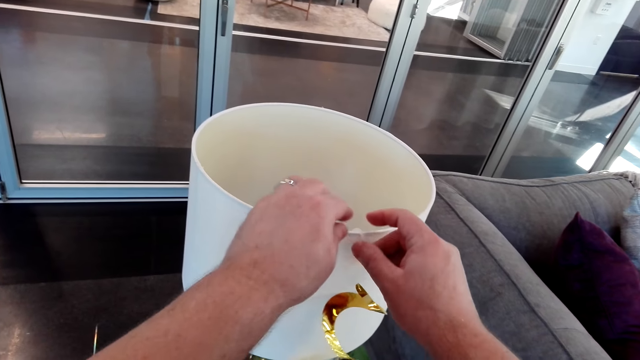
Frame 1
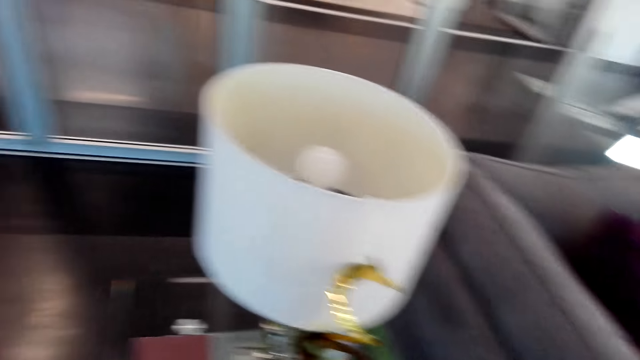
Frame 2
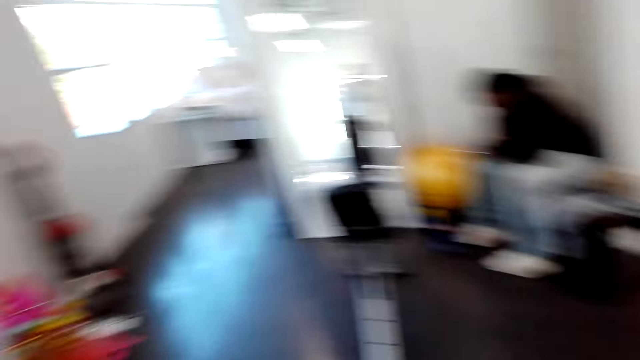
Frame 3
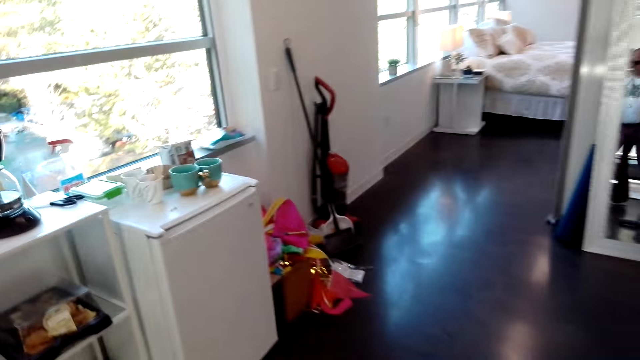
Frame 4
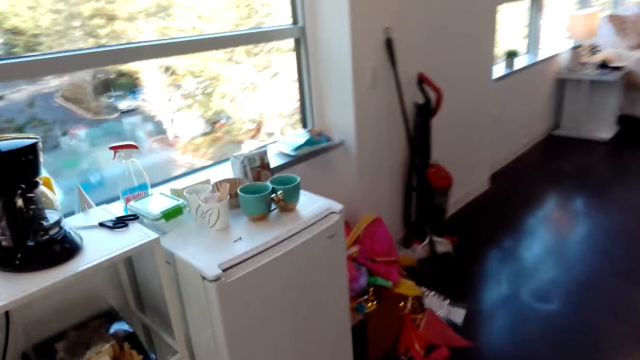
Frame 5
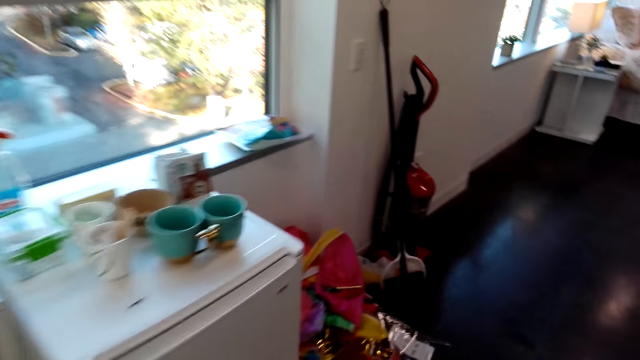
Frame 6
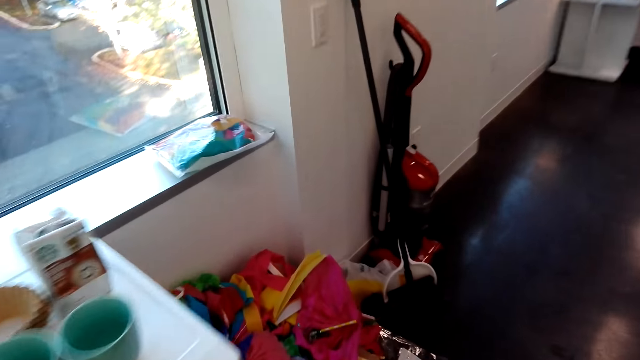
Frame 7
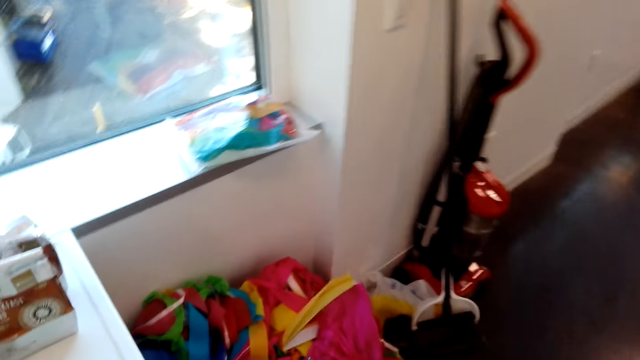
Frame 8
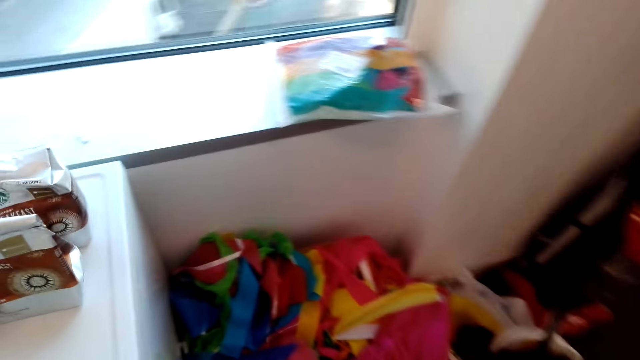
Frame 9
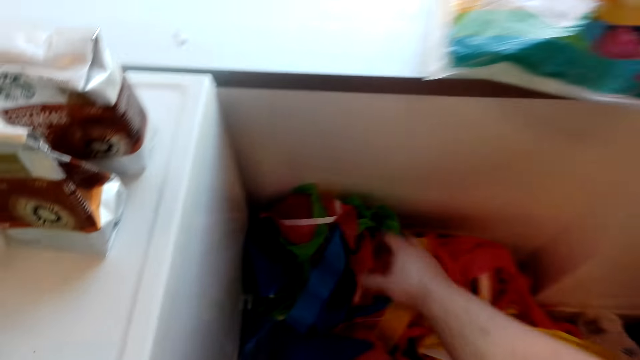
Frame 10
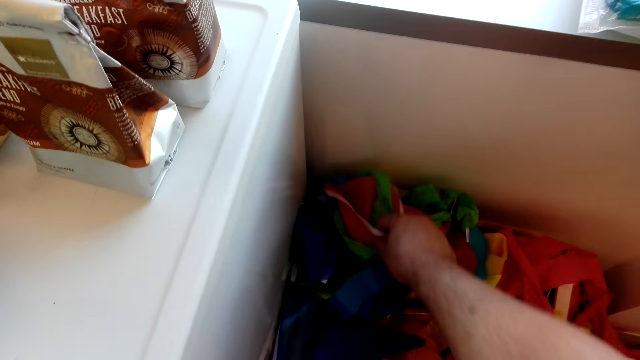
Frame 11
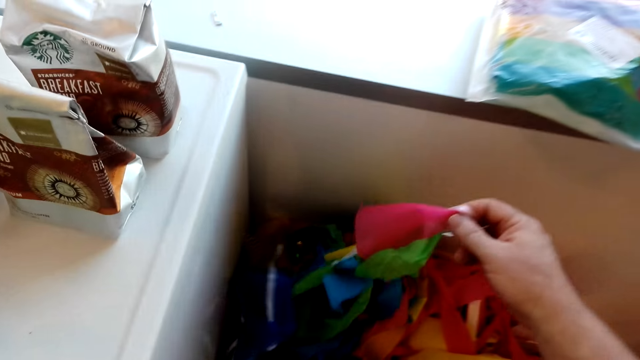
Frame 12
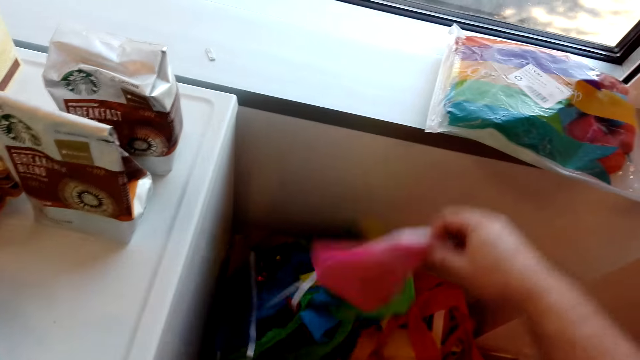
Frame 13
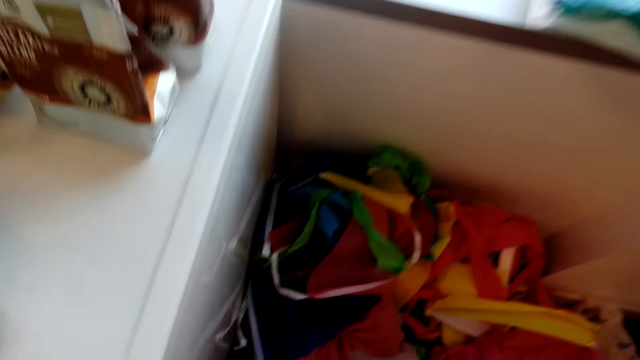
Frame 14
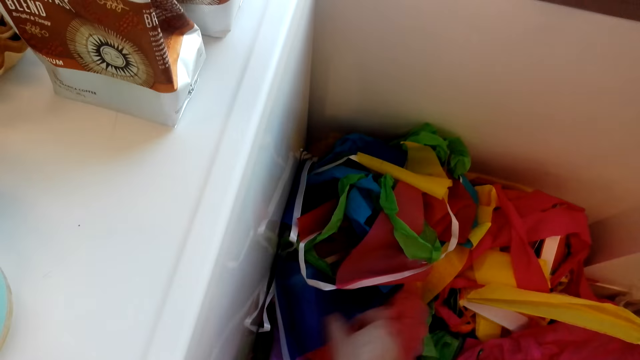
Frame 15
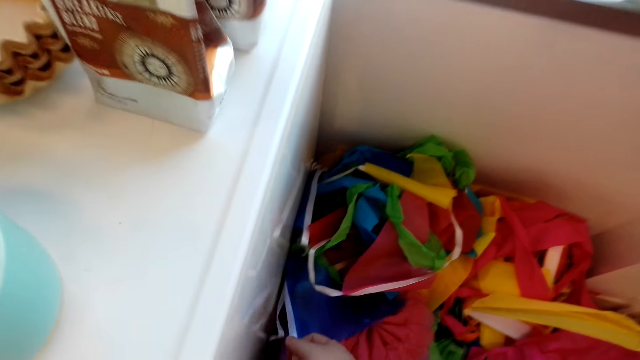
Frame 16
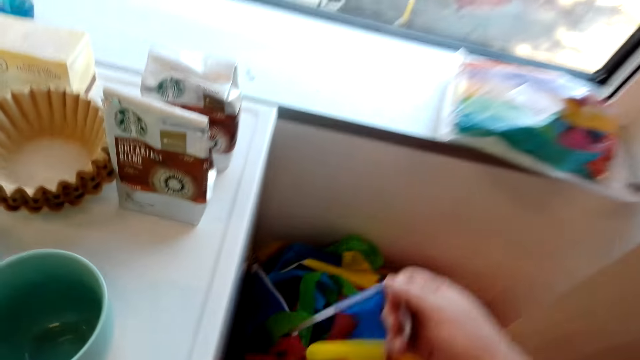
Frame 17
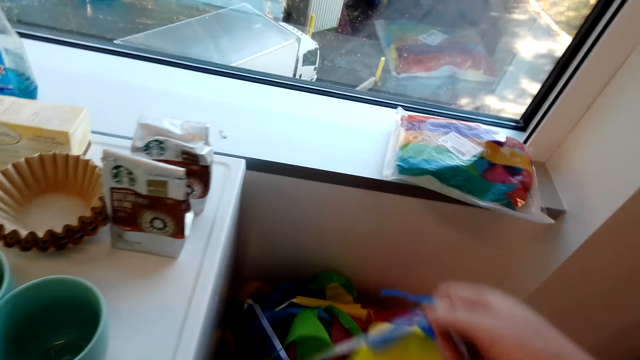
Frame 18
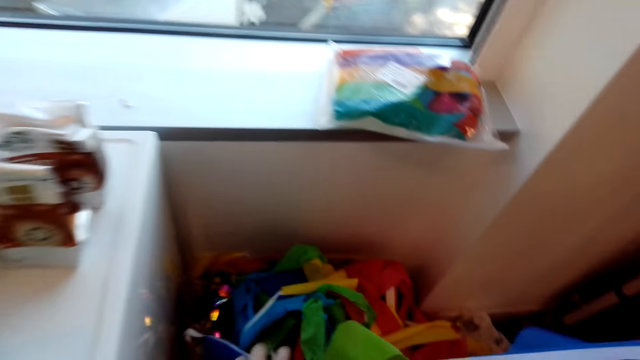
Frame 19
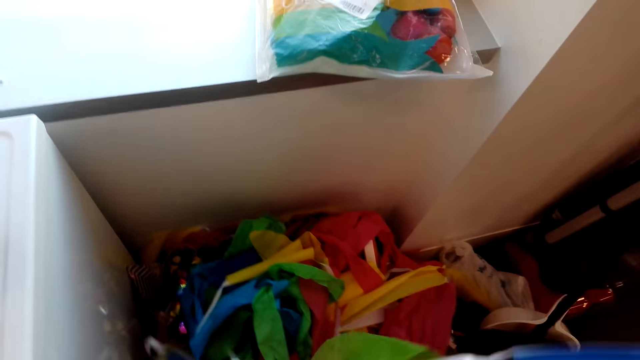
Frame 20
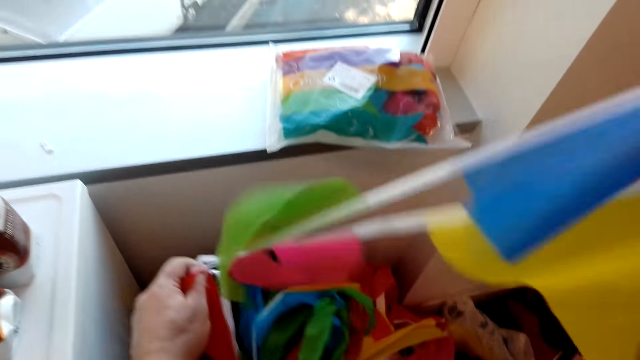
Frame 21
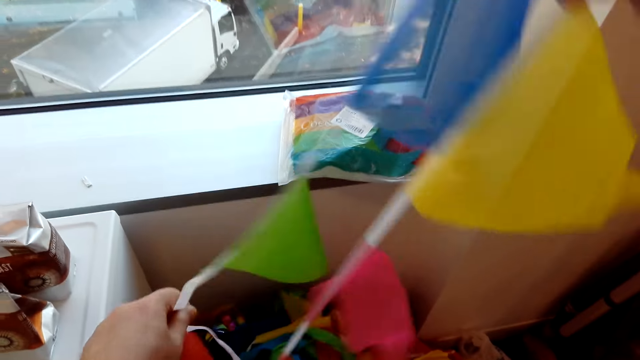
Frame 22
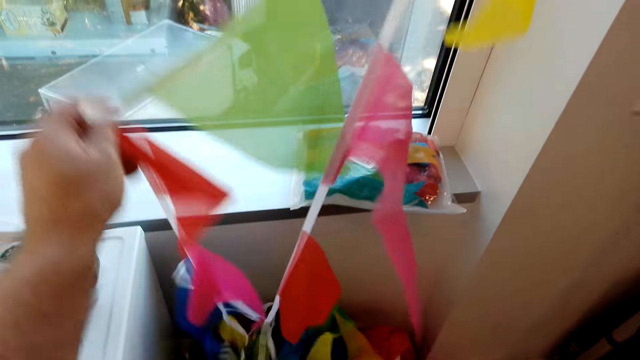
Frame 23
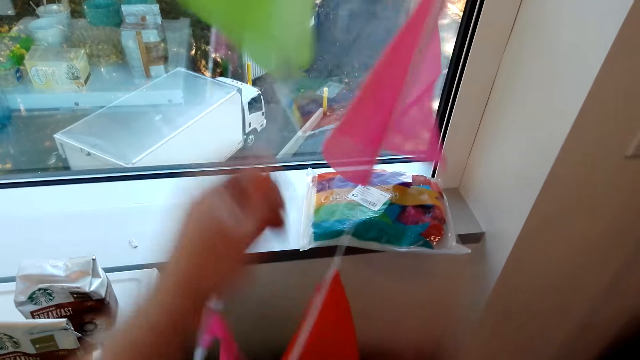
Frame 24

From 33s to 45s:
The camera wearer looks around the hotel. They walk around the hotel. They move up the ribbon flags. They pick up the ribbon.

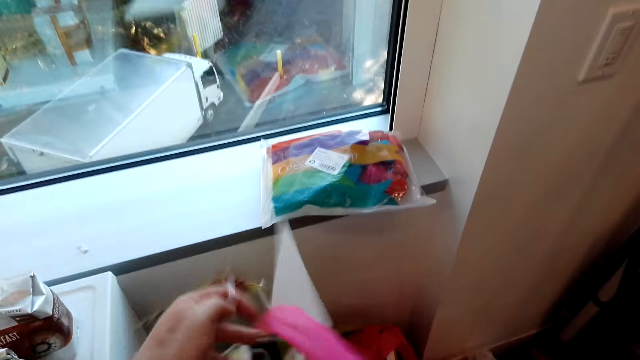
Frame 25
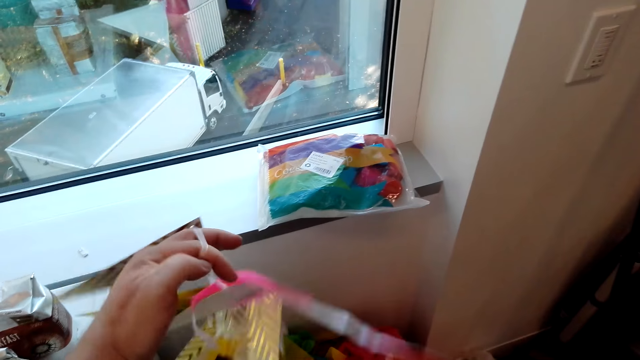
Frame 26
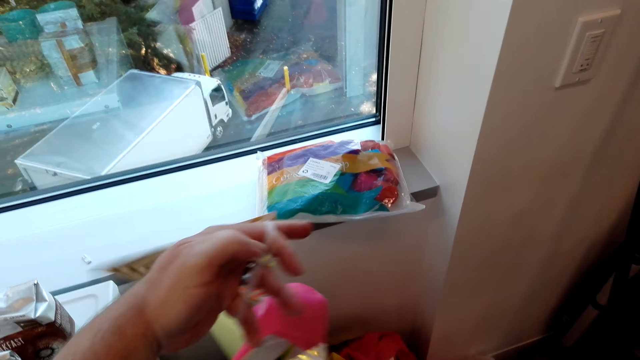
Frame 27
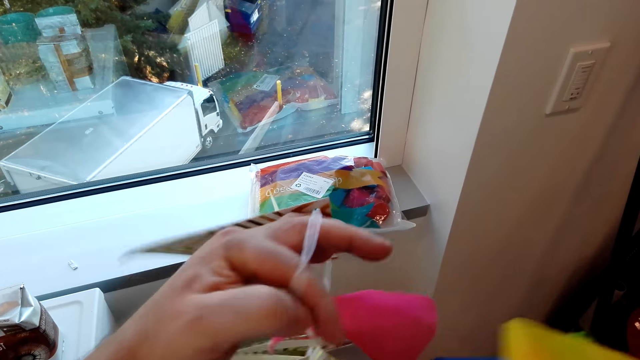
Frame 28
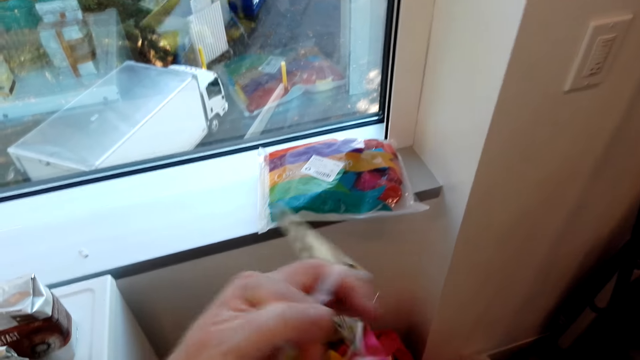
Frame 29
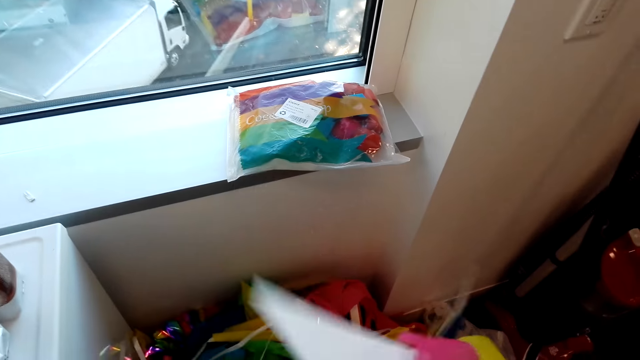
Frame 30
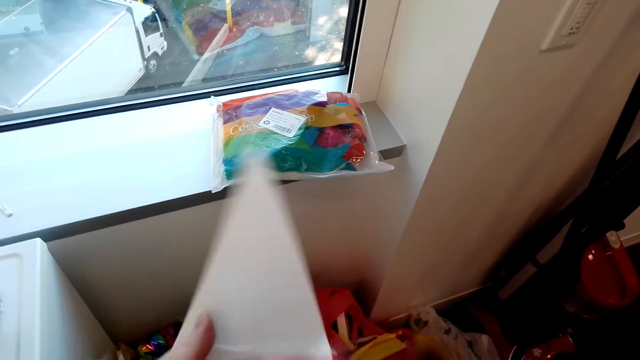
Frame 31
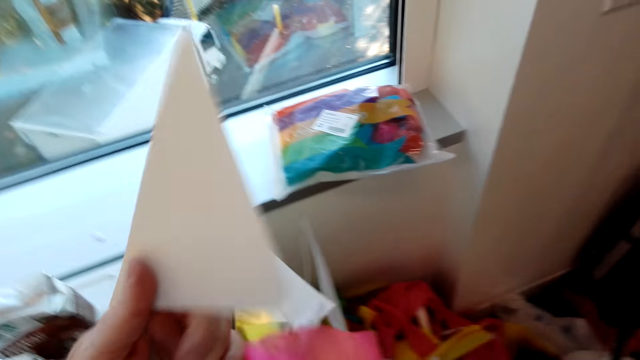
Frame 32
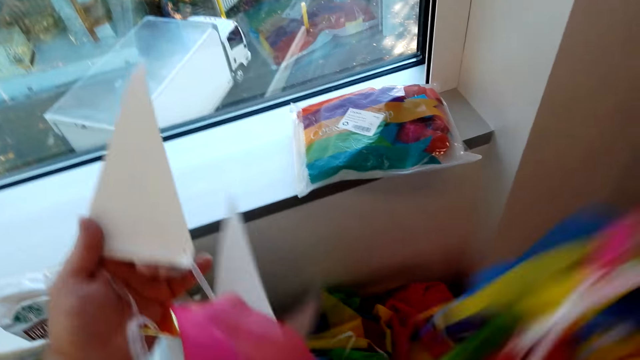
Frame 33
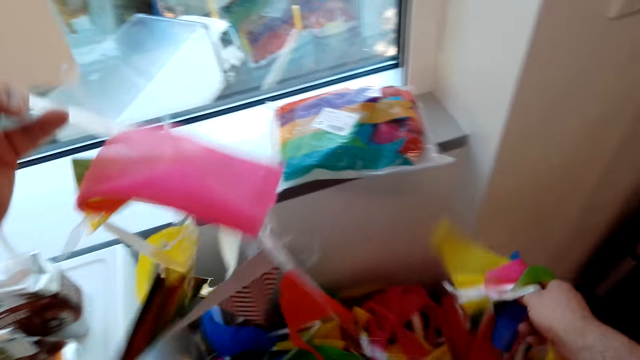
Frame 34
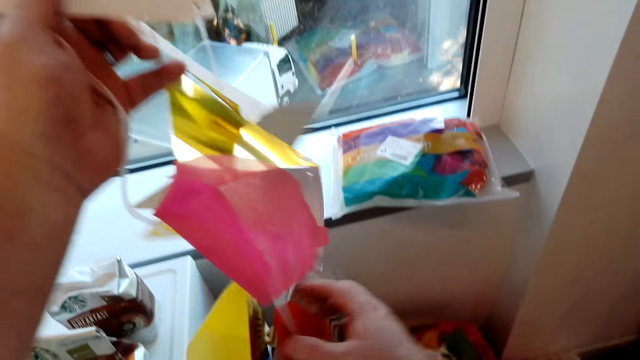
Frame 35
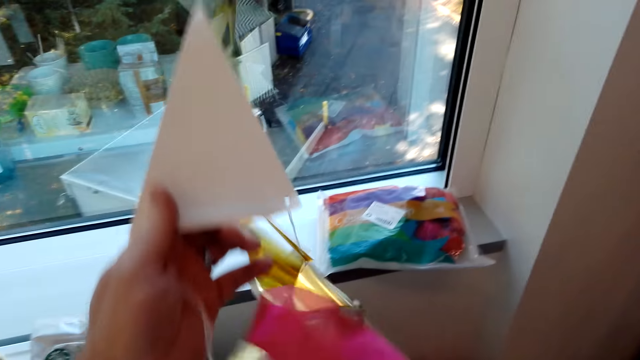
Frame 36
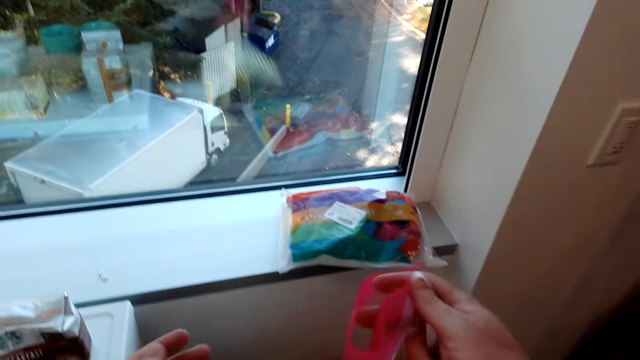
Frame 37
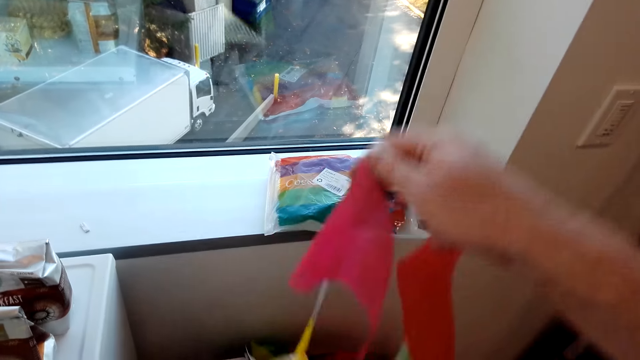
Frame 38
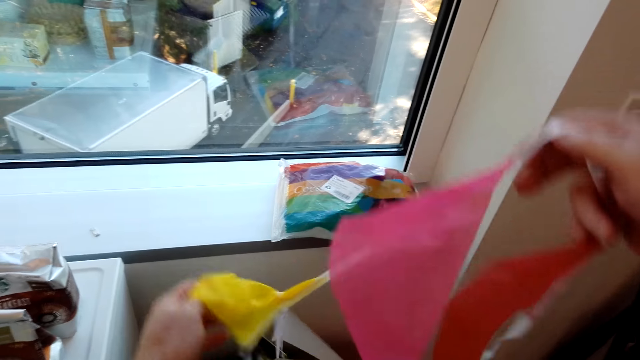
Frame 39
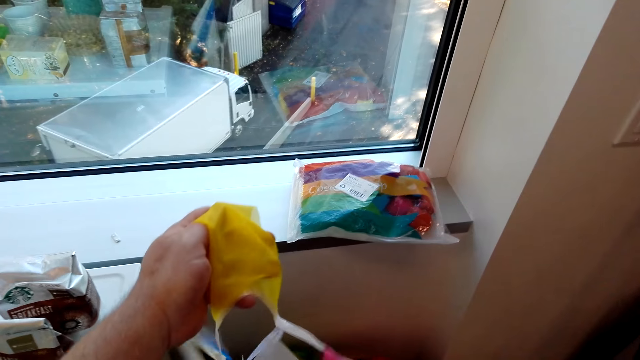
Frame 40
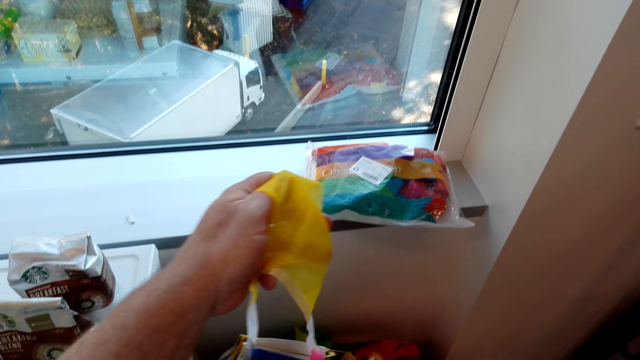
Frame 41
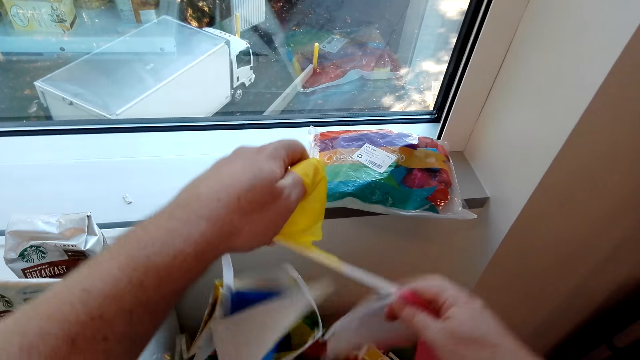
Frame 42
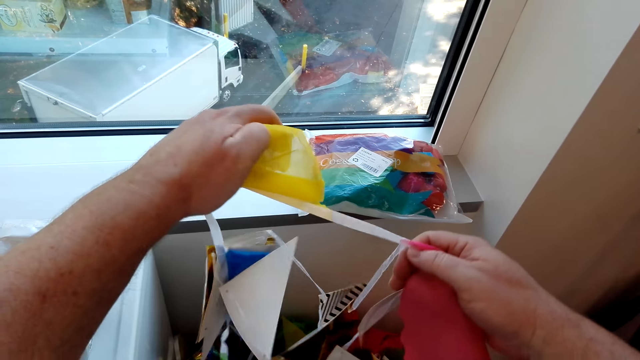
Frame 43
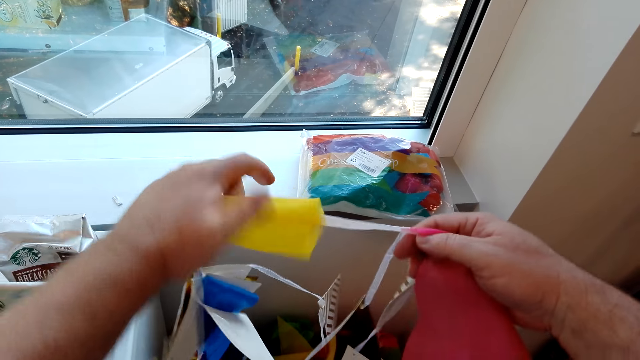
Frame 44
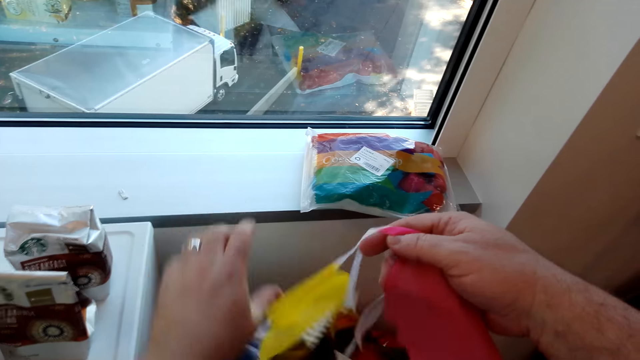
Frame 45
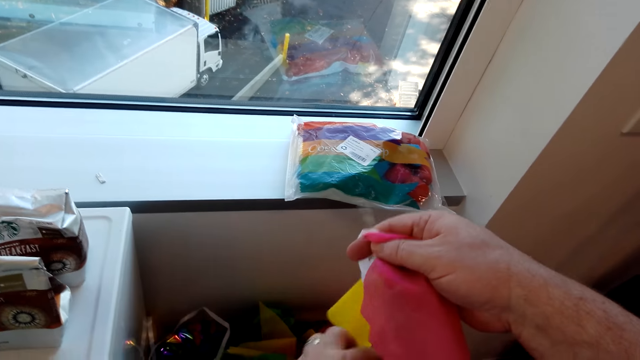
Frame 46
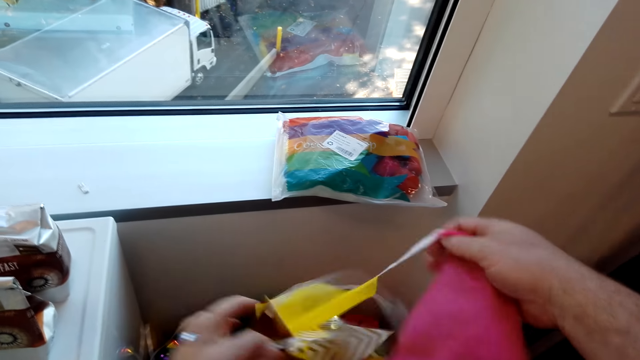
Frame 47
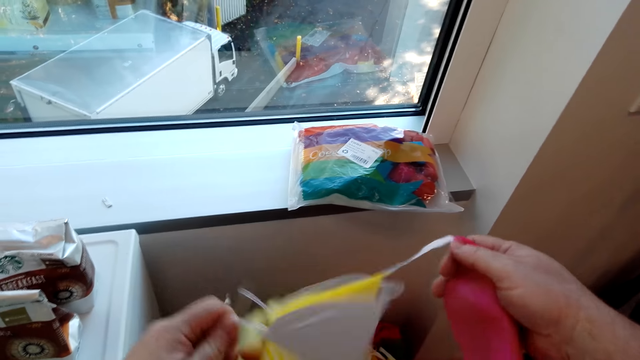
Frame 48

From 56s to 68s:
The camera wearer pulls the ribbon. They check the ribbon.
